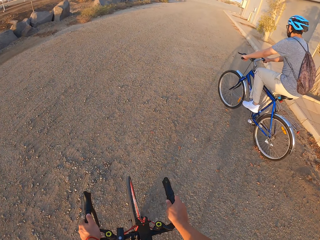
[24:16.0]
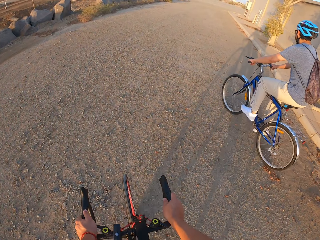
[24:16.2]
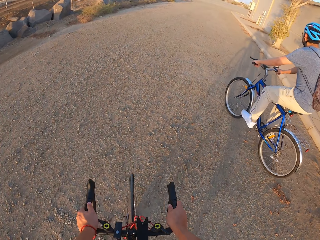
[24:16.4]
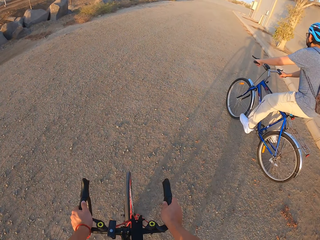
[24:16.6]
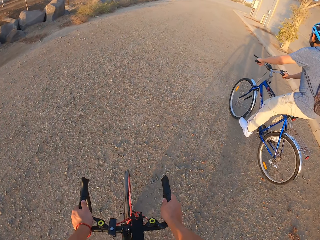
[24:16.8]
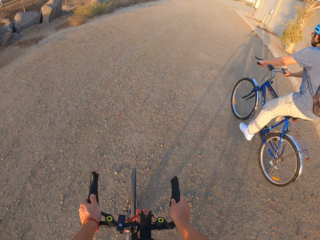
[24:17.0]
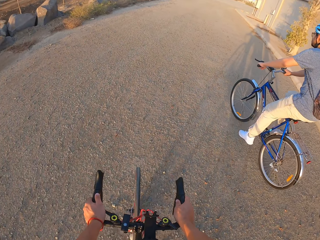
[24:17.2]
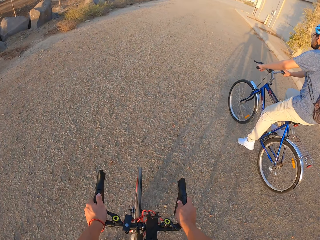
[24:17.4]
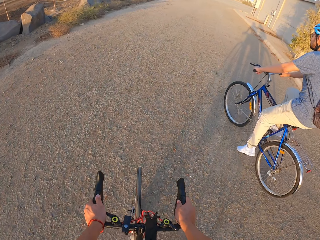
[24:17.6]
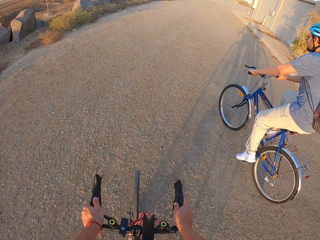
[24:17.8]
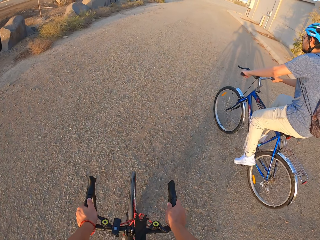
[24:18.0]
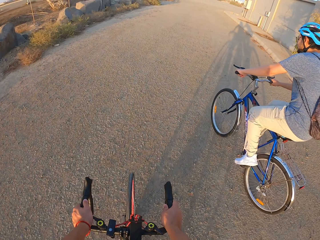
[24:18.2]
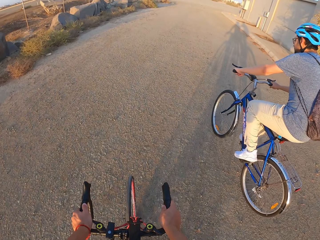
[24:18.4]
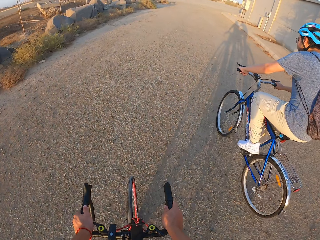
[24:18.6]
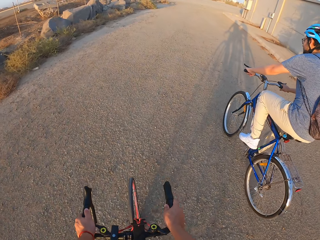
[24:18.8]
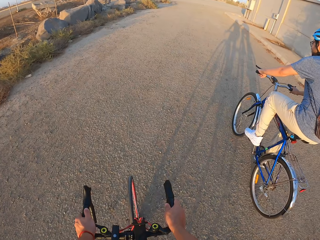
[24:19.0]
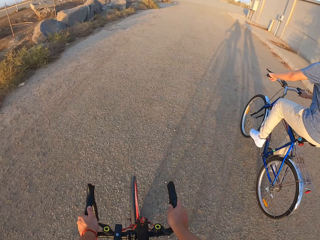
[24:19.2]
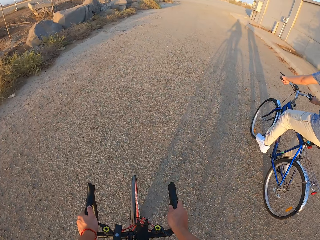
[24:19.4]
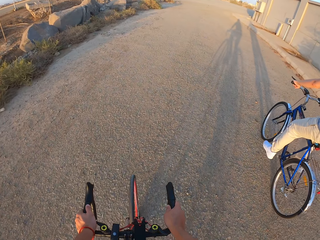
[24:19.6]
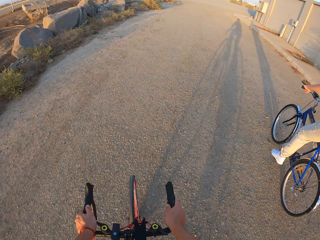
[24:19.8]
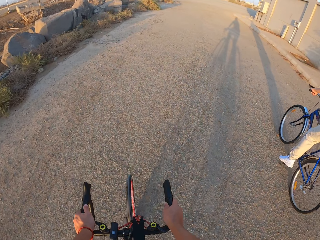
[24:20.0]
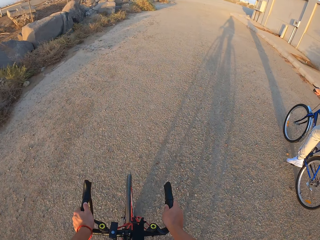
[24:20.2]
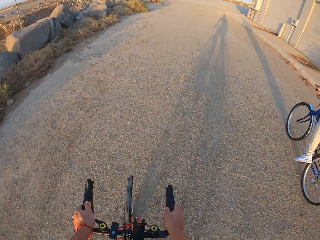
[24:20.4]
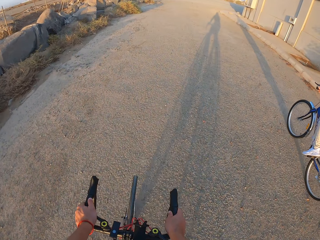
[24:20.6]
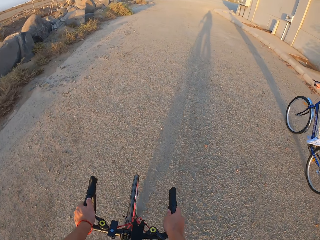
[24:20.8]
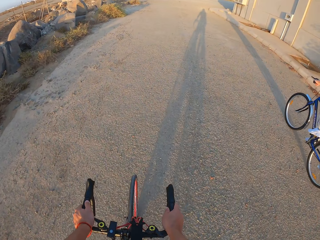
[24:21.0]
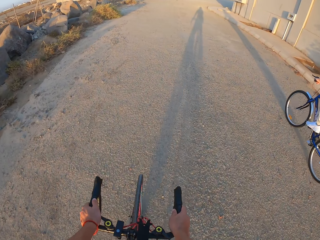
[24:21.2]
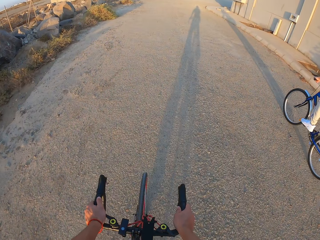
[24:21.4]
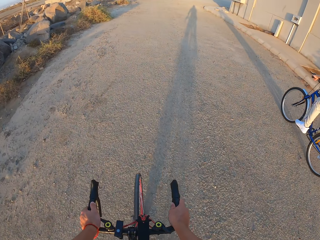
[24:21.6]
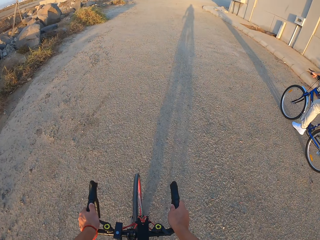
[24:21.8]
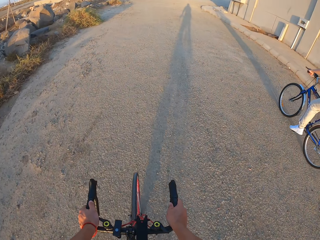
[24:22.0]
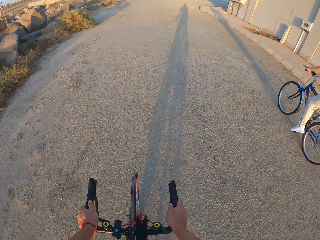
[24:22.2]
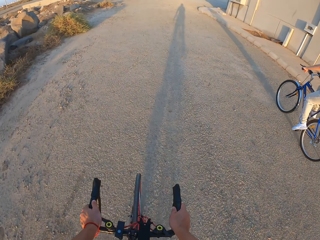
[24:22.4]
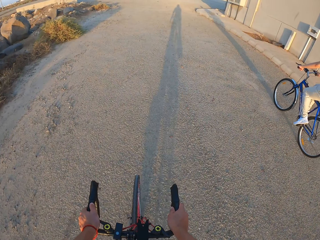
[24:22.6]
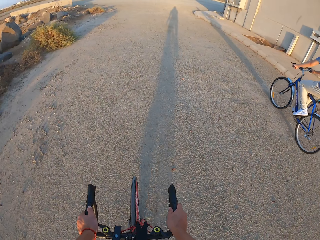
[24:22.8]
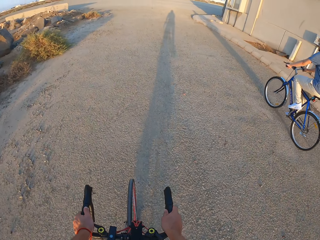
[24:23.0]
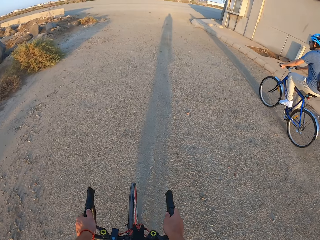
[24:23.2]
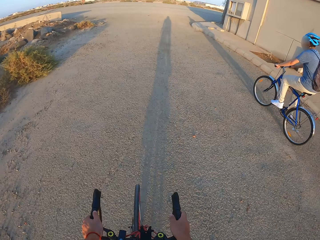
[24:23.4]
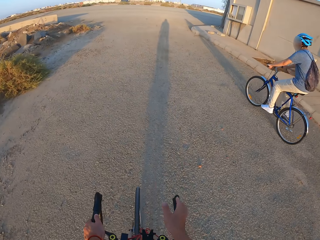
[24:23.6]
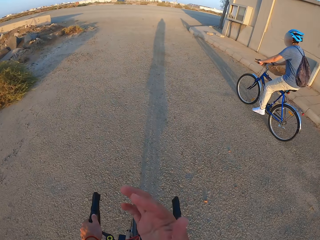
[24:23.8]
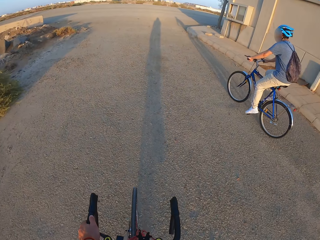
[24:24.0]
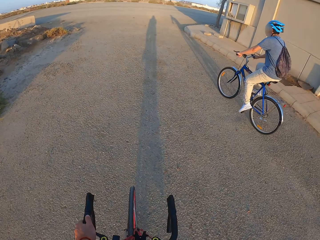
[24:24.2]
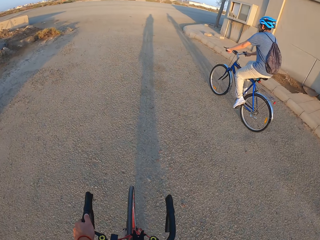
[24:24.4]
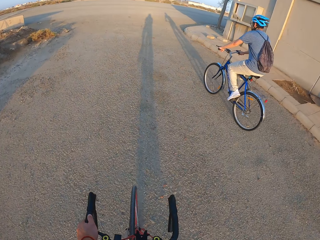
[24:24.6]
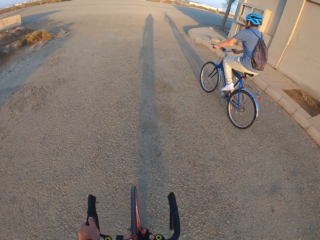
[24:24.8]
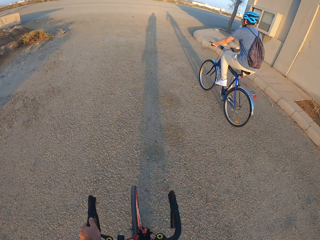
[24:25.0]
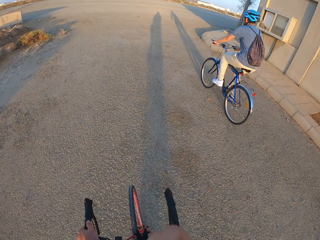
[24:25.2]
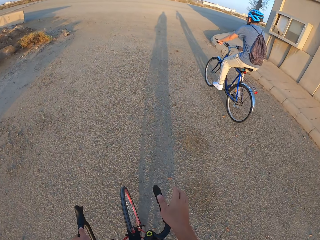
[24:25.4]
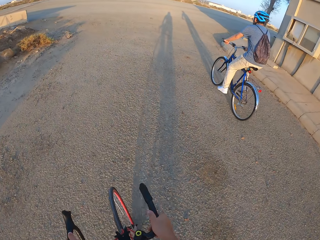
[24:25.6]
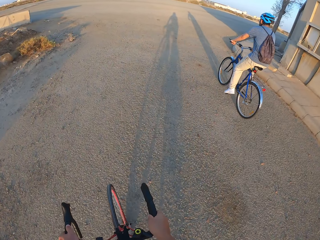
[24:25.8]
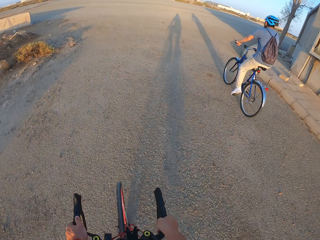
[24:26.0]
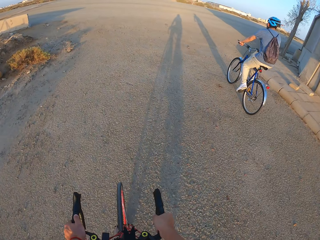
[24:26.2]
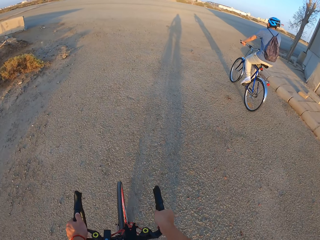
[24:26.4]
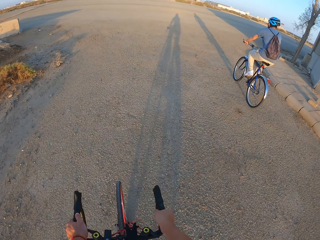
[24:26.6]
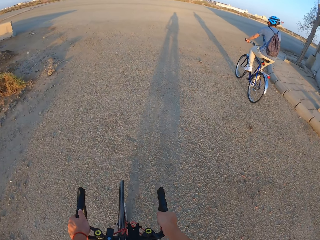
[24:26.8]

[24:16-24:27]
A man cycles on the road. The camera wearer rides the bicycle. The man rides the bicycle.

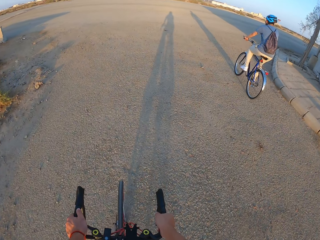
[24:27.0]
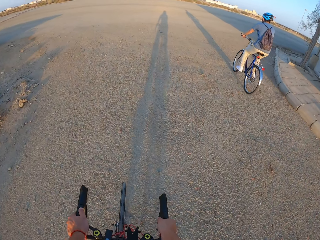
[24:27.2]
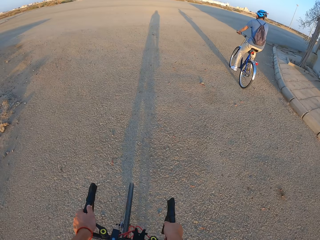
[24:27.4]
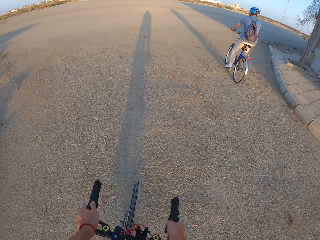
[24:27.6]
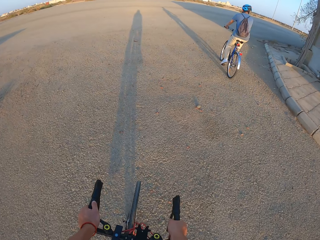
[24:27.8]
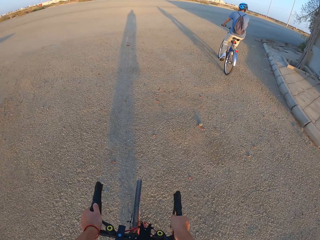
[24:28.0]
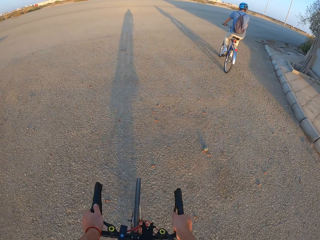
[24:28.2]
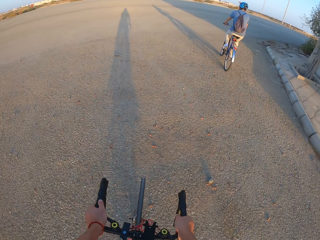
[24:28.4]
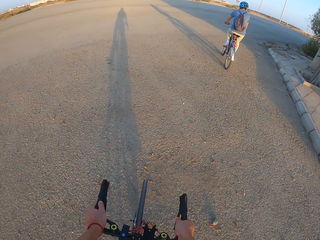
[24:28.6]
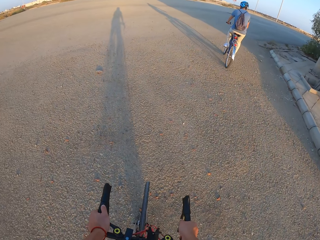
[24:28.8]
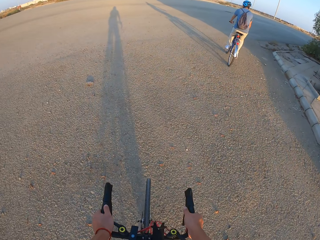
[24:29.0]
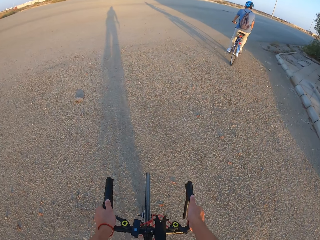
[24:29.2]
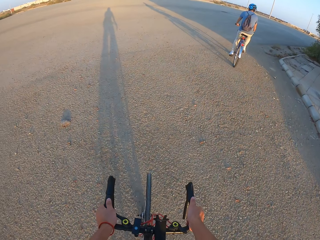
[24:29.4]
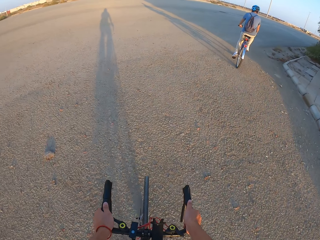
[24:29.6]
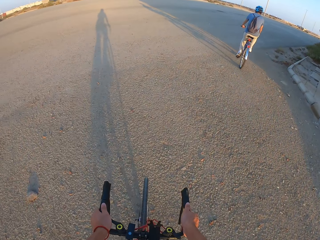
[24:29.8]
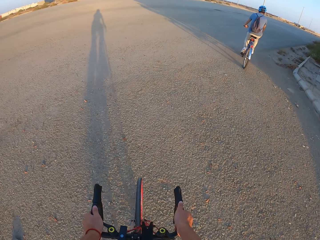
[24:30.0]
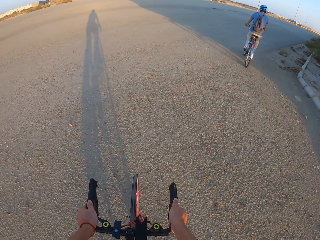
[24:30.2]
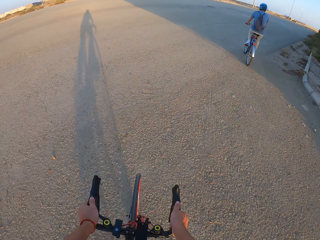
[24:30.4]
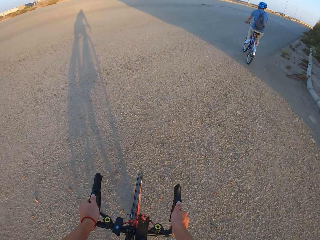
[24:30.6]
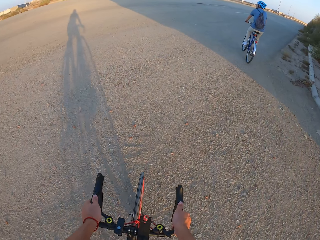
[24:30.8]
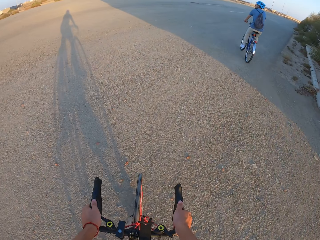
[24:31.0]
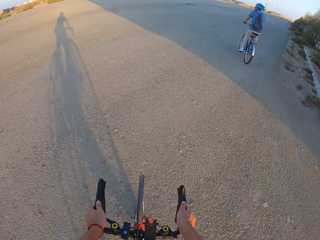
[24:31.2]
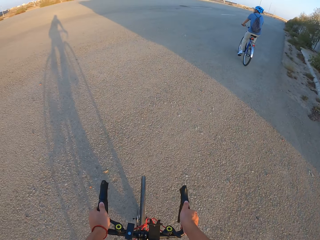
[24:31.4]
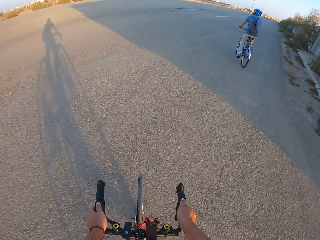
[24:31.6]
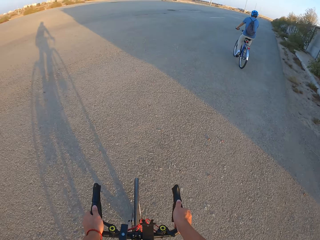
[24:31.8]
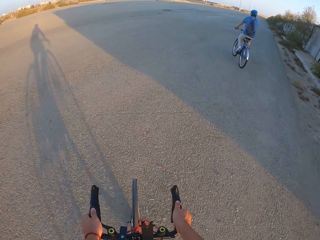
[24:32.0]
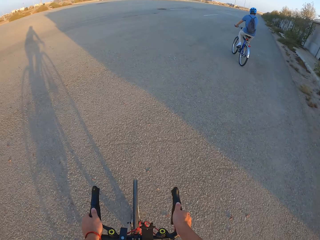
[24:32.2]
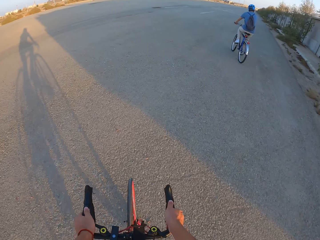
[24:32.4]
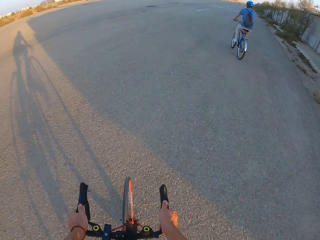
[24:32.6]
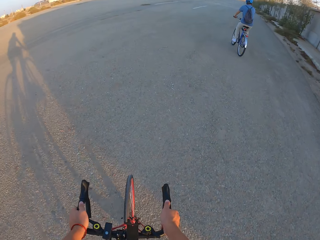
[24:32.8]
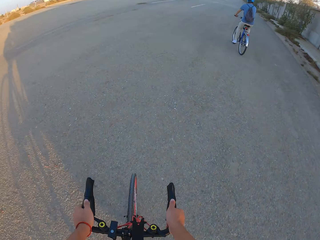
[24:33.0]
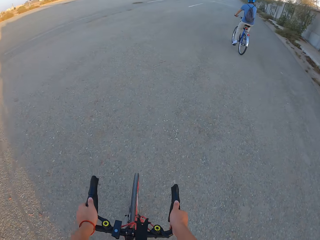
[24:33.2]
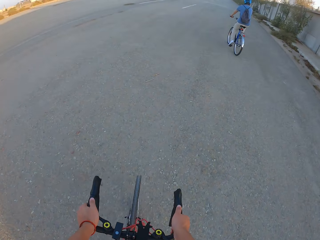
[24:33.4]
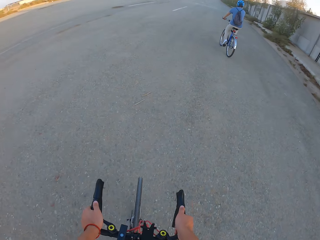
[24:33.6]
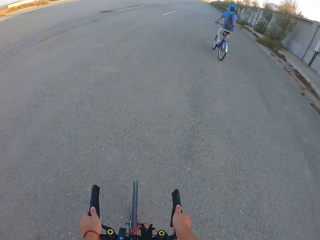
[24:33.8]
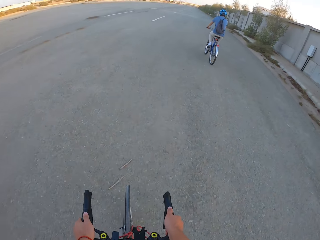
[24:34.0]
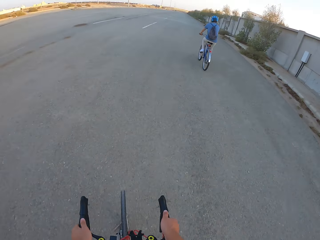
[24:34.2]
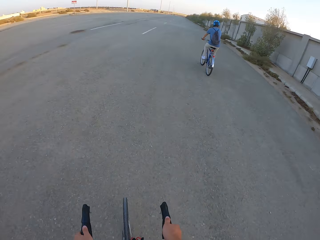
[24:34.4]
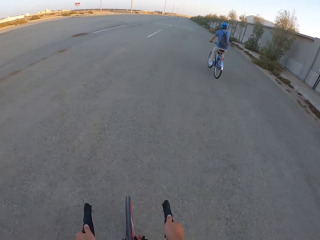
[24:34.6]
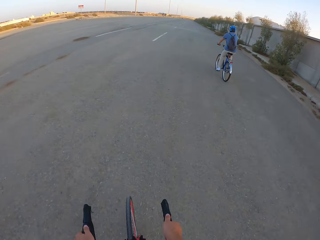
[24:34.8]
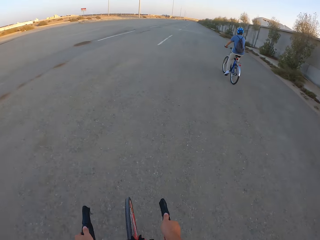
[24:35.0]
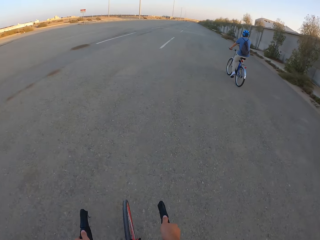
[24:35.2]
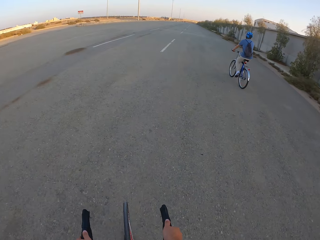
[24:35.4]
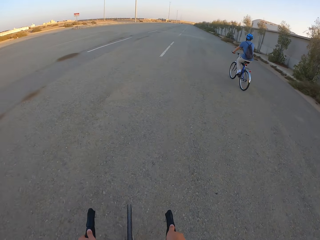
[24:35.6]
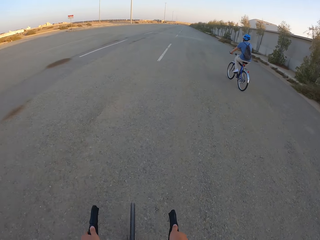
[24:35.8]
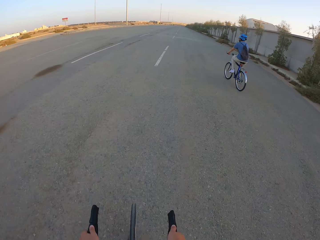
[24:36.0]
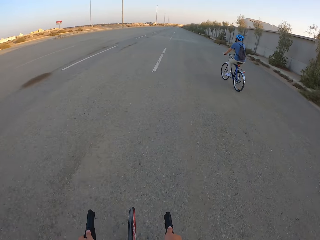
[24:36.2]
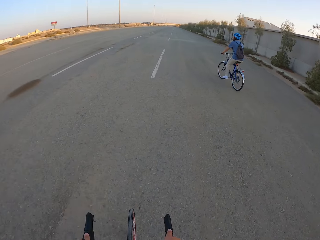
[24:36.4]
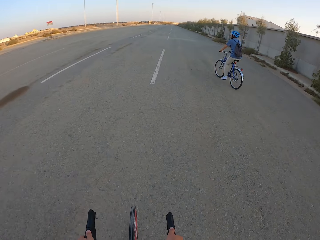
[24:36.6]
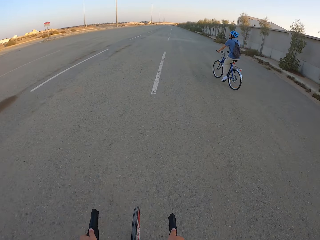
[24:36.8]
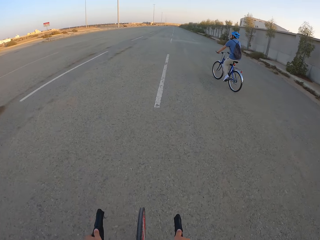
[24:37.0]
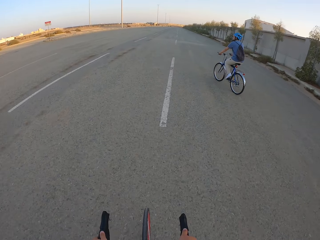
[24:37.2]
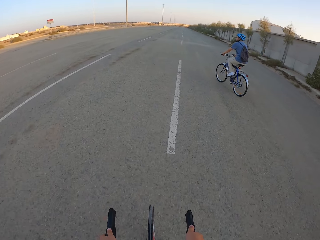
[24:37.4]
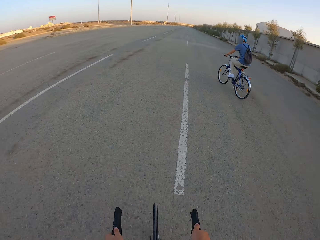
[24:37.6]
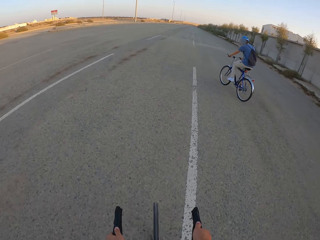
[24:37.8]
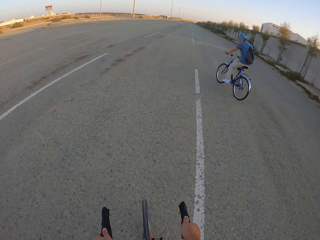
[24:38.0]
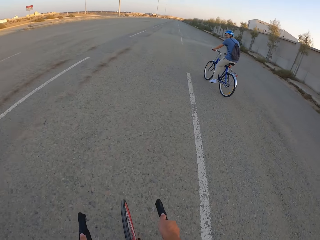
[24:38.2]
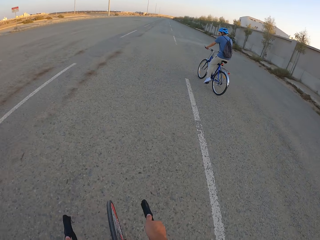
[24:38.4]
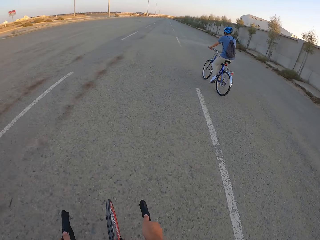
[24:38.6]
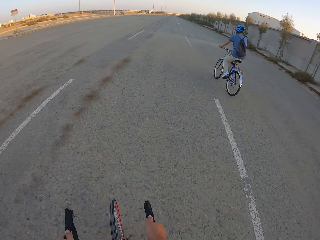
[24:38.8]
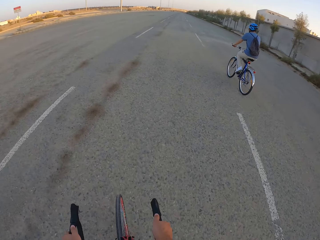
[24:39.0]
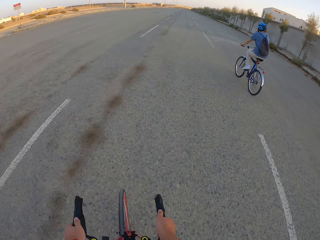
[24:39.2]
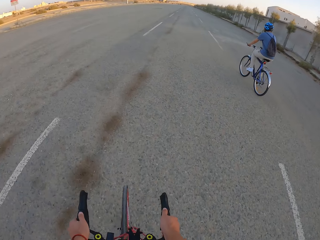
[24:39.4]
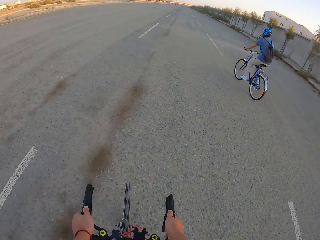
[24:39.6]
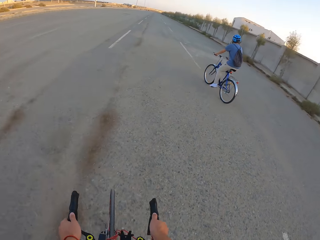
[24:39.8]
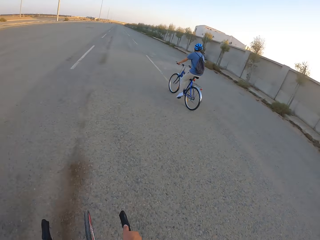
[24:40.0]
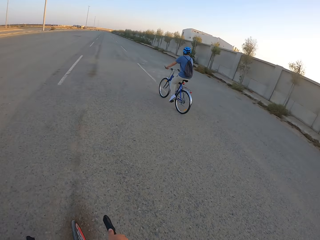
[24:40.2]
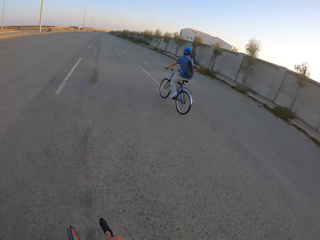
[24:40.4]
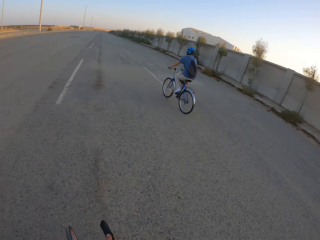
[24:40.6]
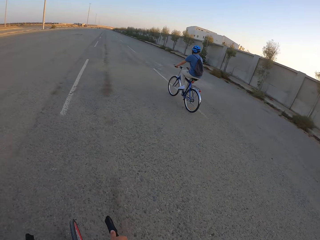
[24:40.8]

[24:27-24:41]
The camera wearer rides the bicycle. A man cycles to the right. The camera wearer cycles to the right. The man rides the bicycle.
